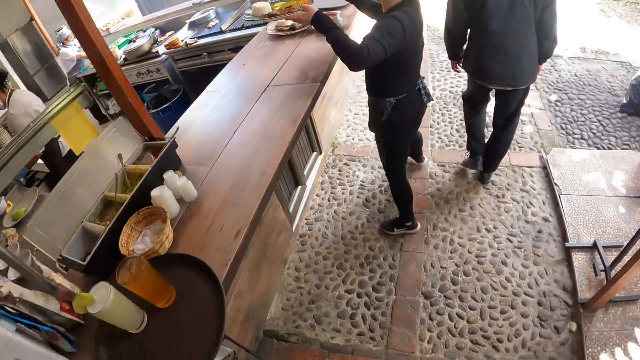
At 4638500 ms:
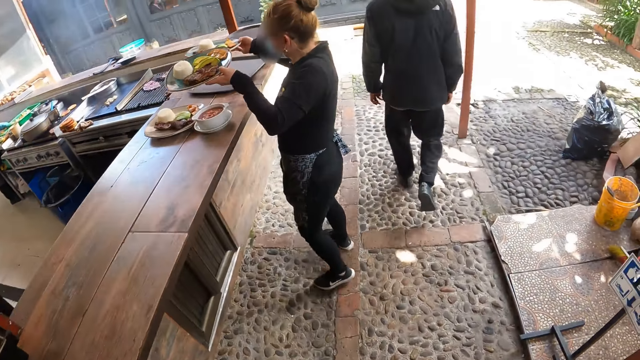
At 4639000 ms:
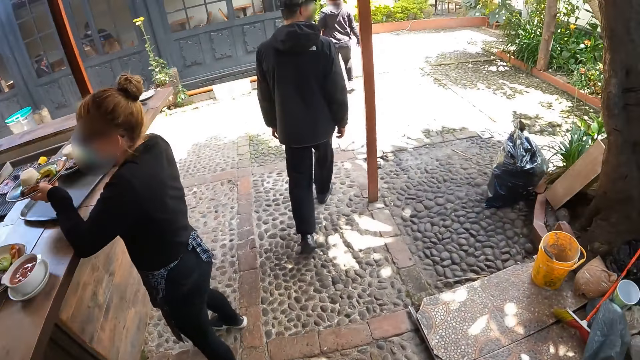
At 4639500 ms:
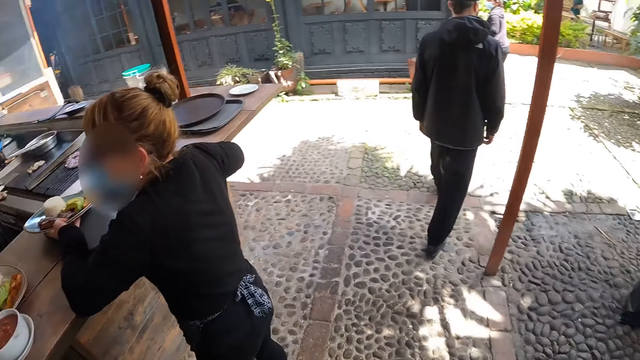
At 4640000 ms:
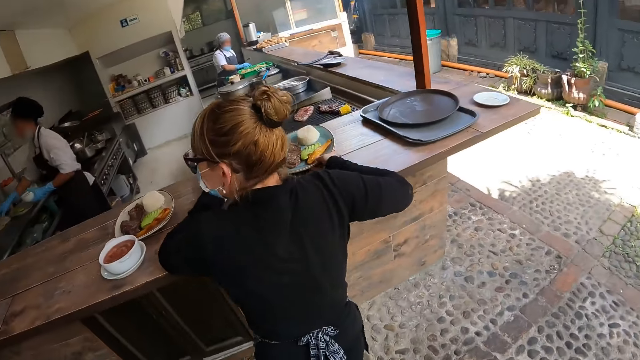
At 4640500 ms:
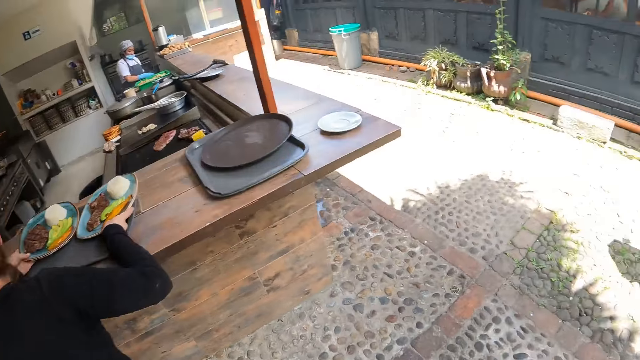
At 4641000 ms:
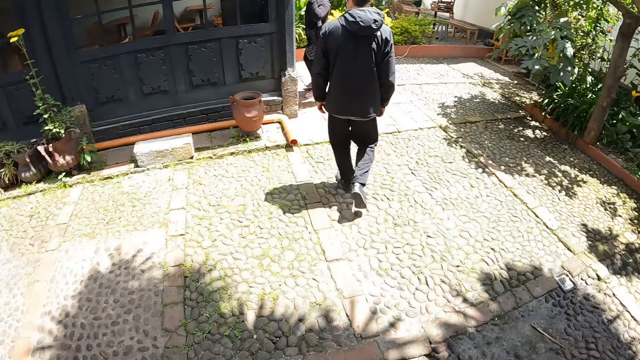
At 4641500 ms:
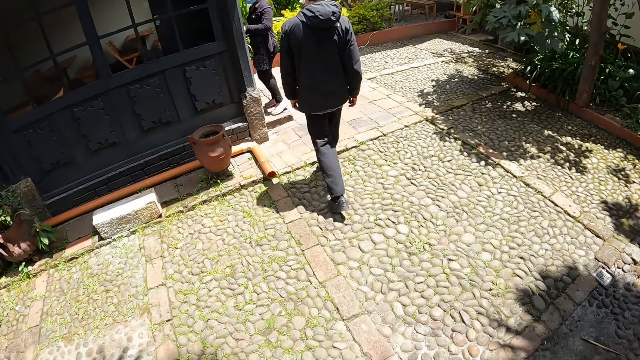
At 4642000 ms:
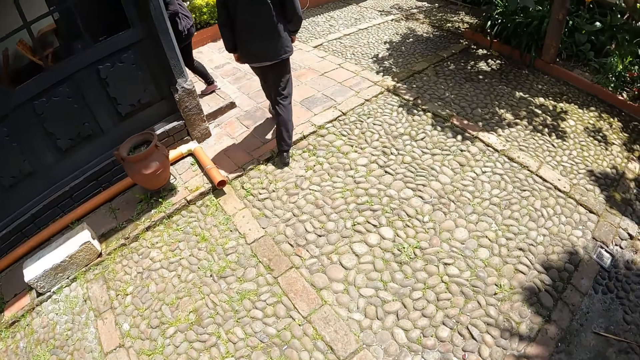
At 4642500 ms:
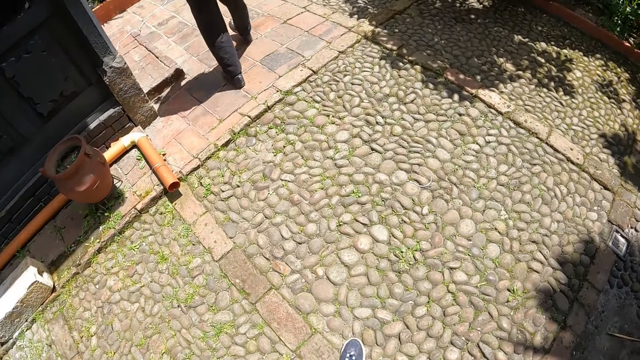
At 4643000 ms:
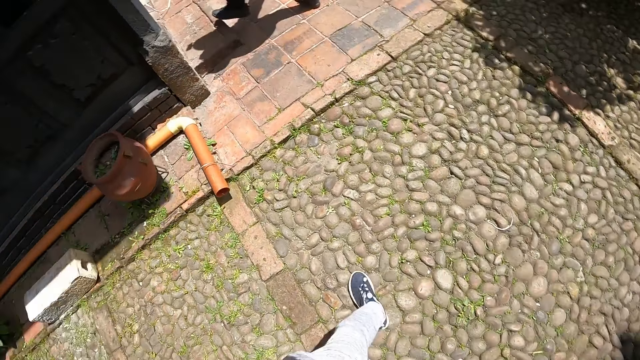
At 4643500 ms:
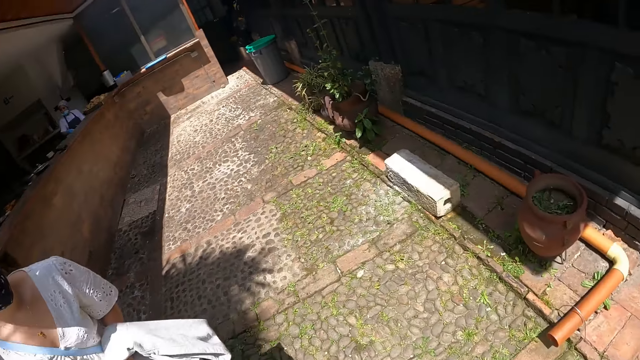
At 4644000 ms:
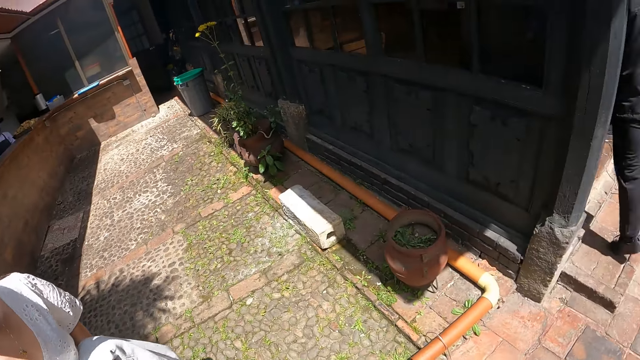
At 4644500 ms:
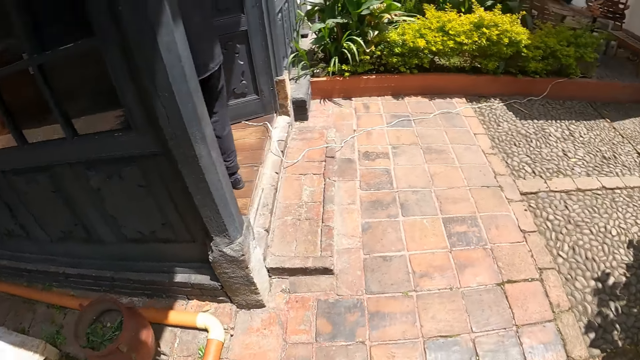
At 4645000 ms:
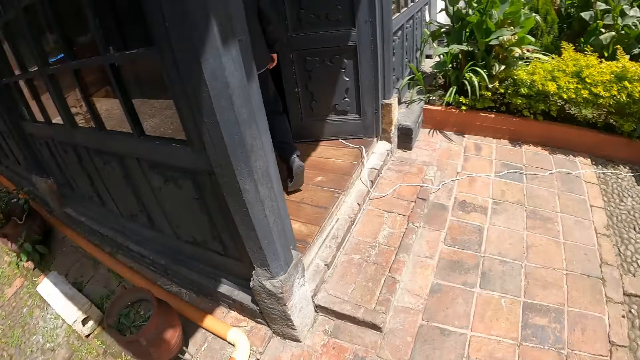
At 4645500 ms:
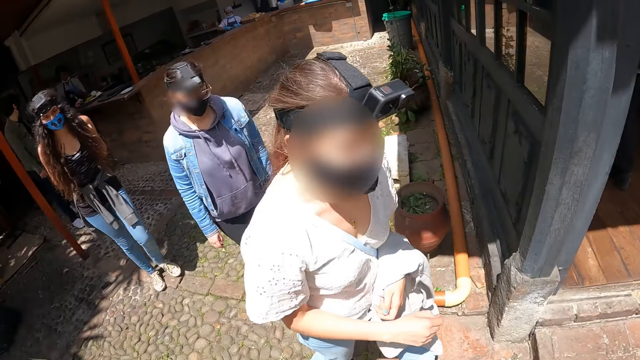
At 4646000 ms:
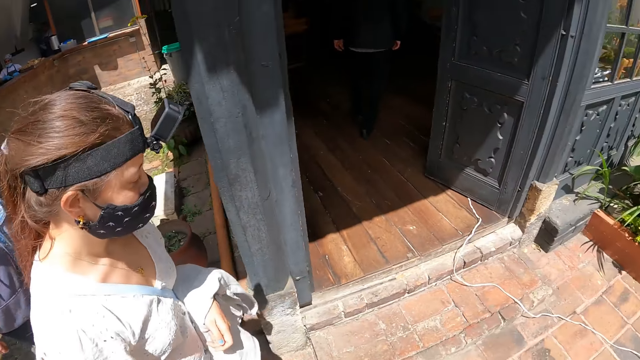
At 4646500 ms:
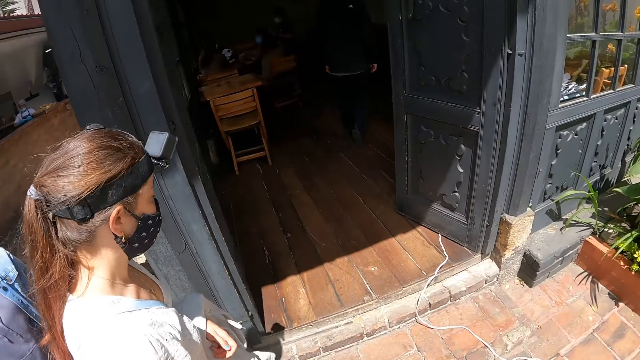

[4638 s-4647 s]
The camera wearer looks around the restaurant. They walk around the restaurant.

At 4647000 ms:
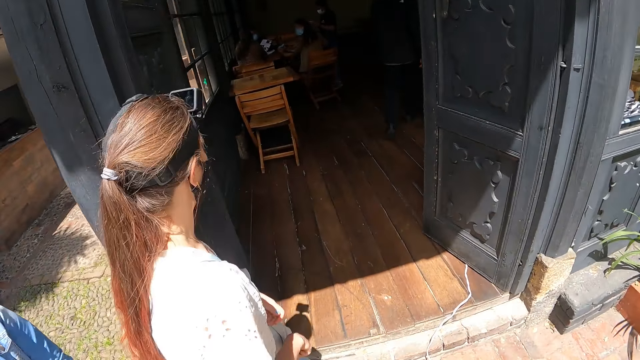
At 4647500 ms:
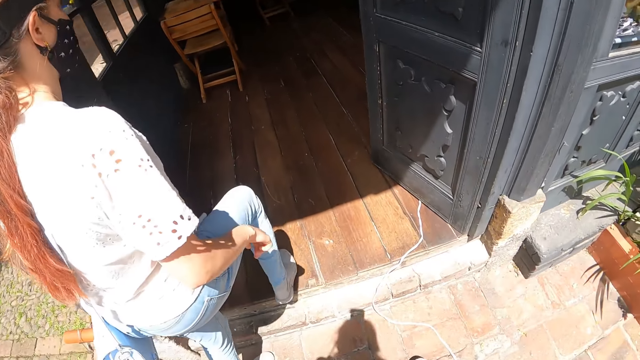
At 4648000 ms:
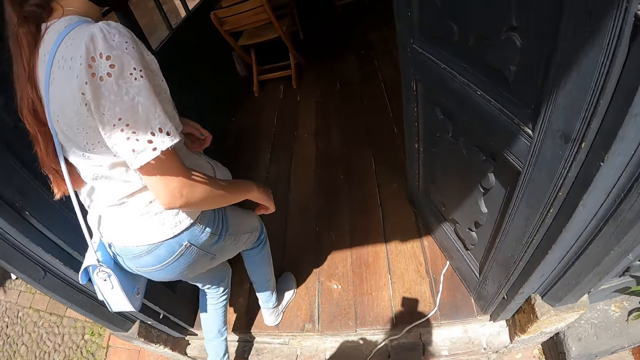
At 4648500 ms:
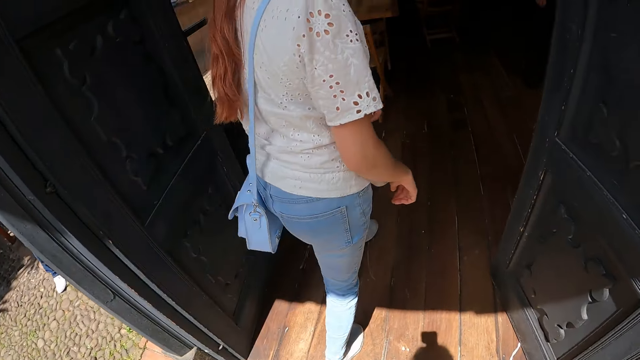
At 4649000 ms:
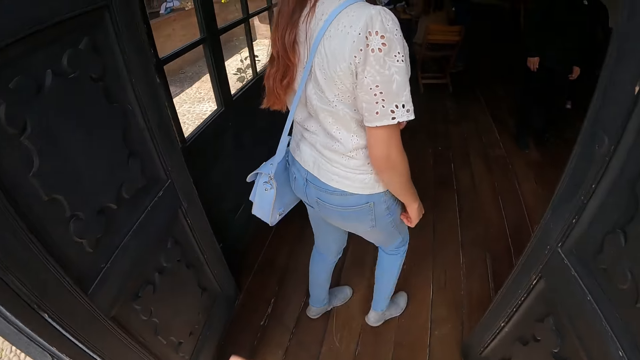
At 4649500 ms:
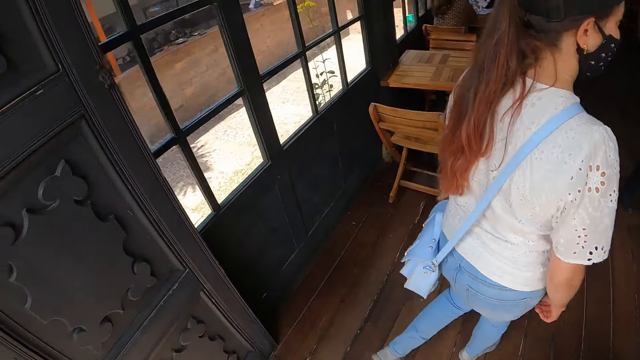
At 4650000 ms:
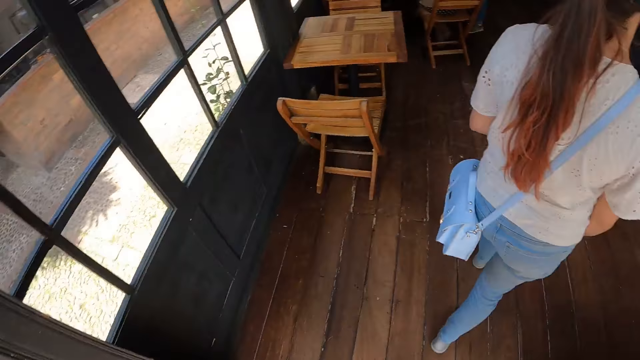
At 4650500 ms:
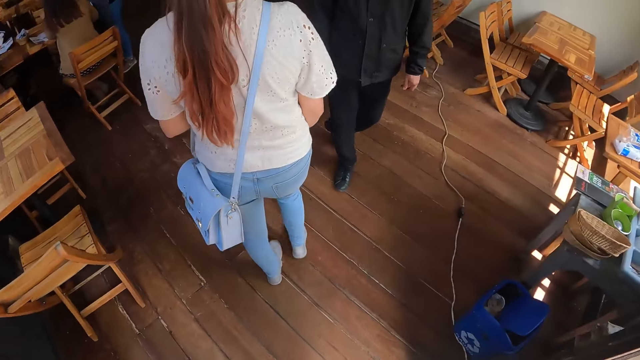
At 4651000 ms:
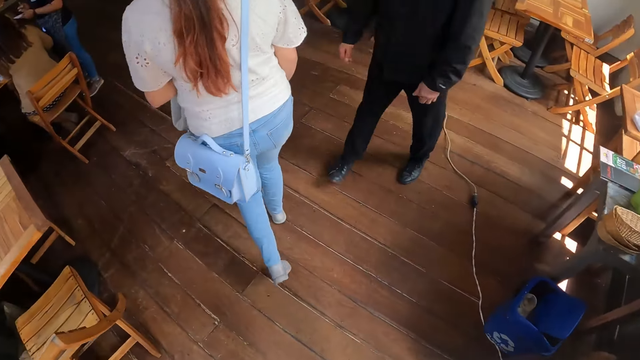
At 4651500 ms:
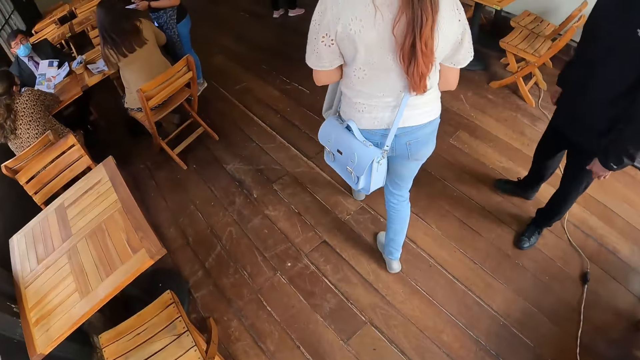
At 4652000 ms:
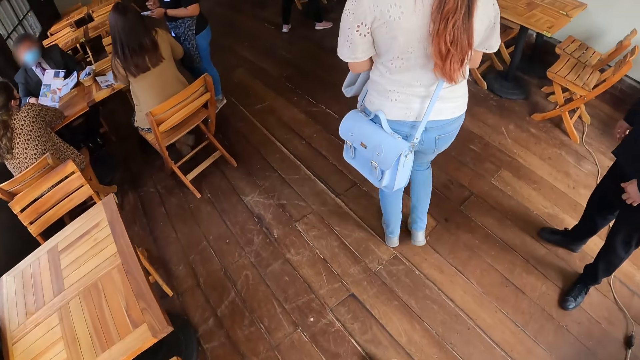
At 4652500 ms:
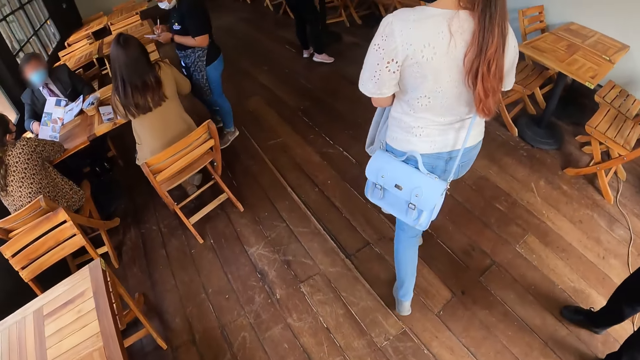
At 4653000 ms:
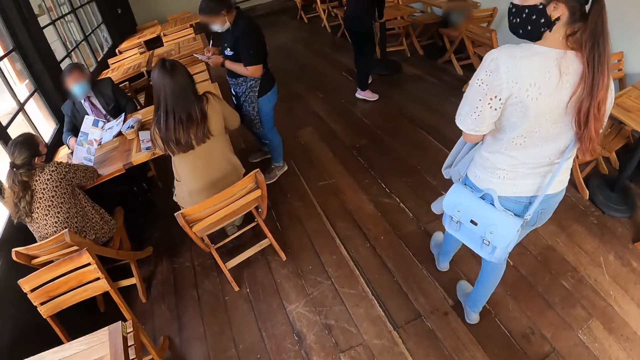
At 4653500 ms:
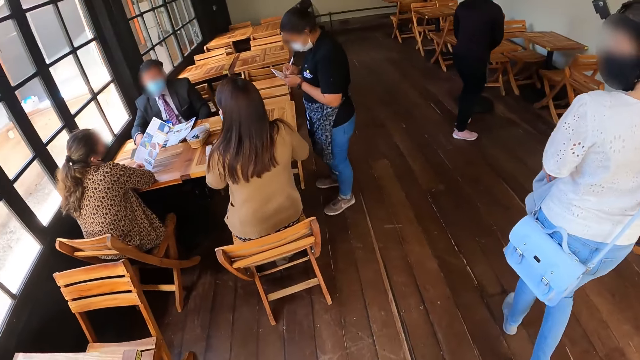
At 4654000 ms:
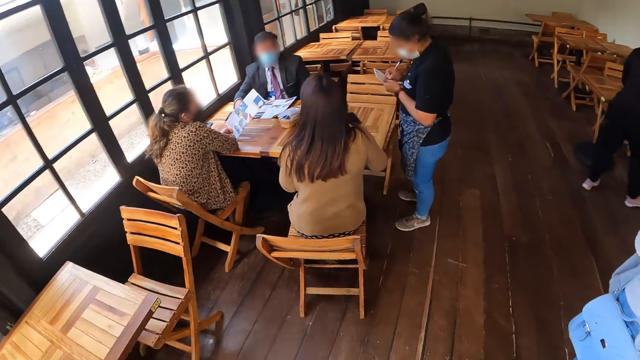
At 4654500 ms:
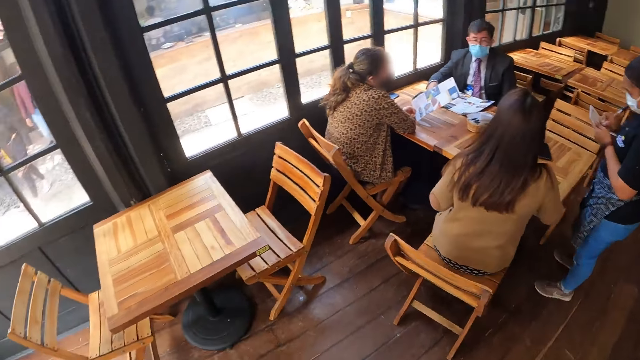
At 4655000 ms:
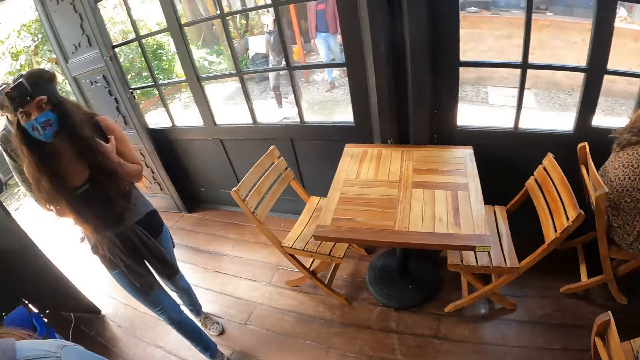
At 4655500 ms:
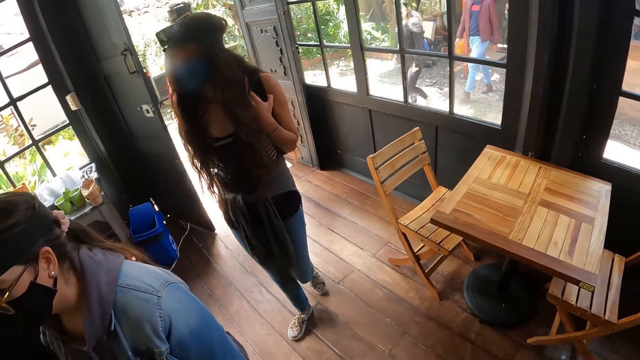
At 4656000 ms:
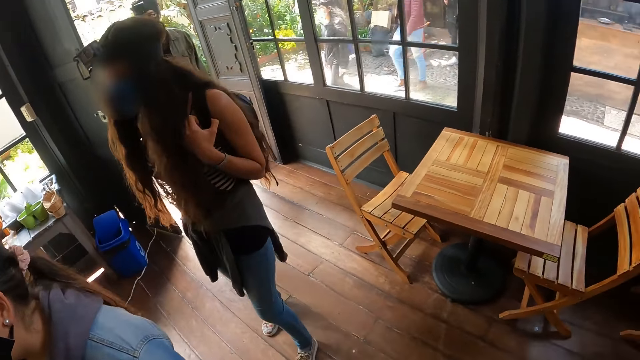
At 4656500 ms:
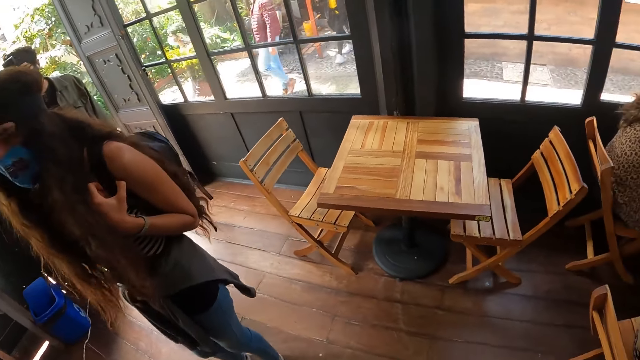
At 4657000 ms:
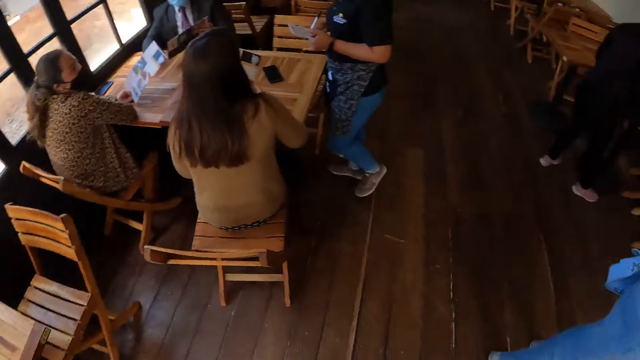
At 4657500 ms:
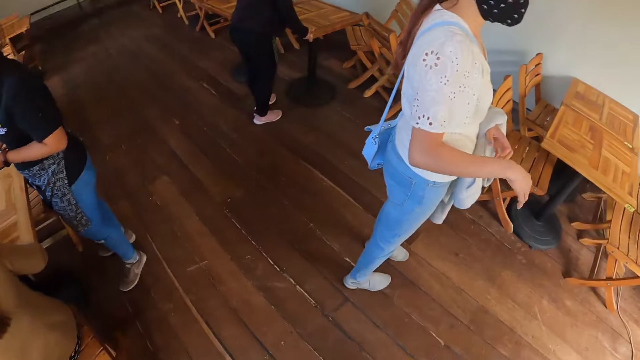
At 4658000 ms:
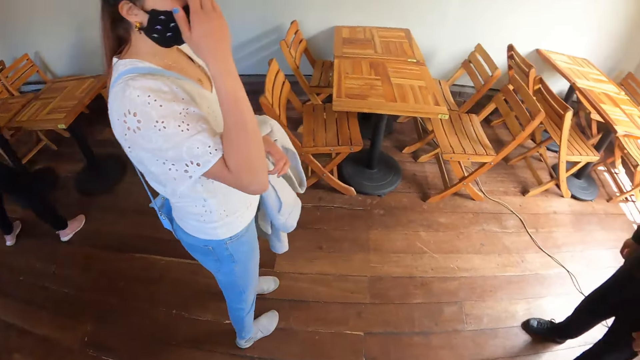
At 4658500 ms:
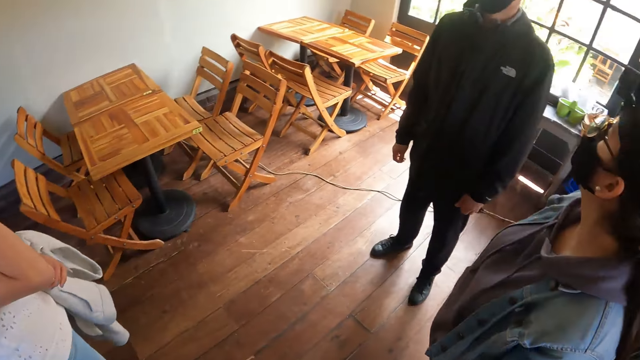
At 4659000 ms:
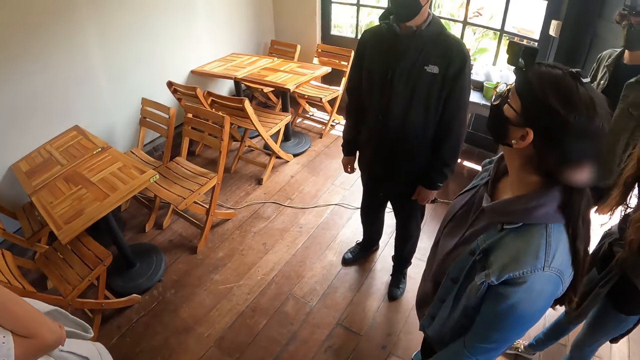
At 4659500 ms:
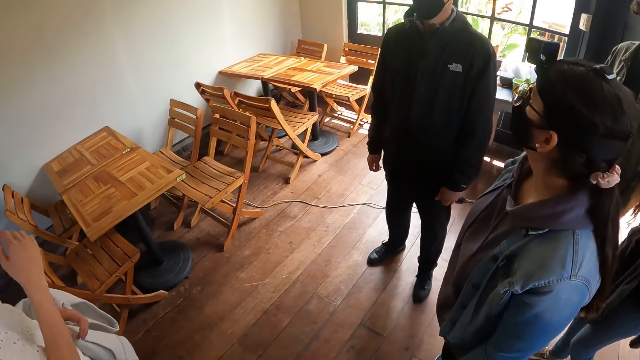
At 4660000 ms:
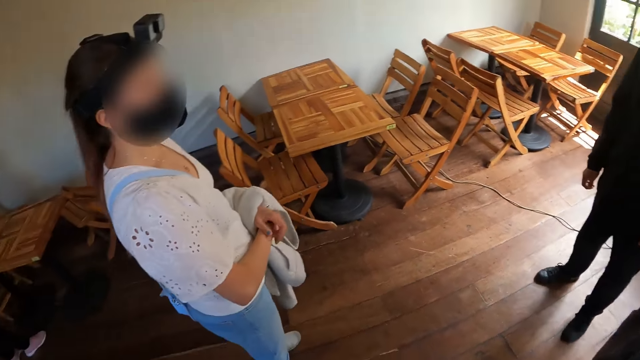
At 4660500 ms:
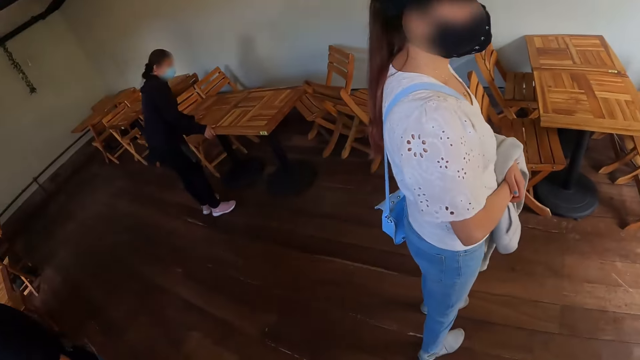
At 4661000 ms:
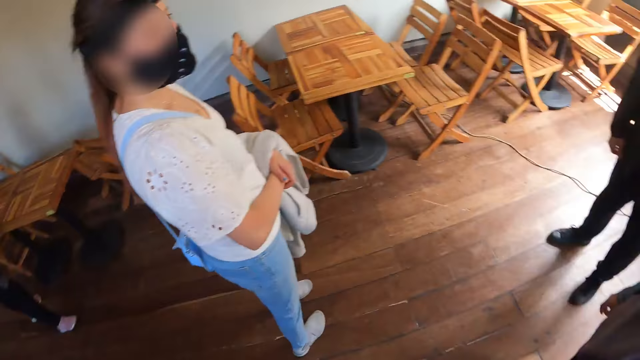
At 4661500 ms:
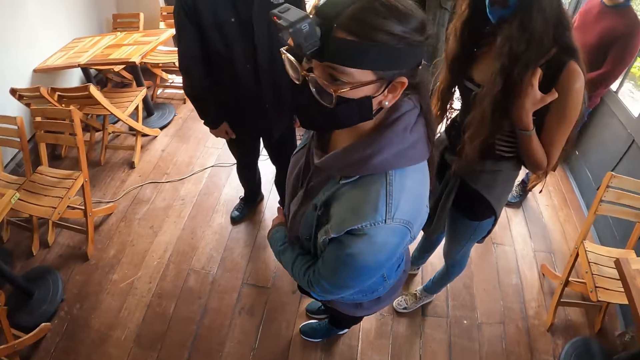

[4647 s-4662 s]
The camera wearer walks in the restaurant. A man walks around the restaurant. The man stands in the restaurant. The camera wearer walks around the restaurant. They look around the restaurant.
